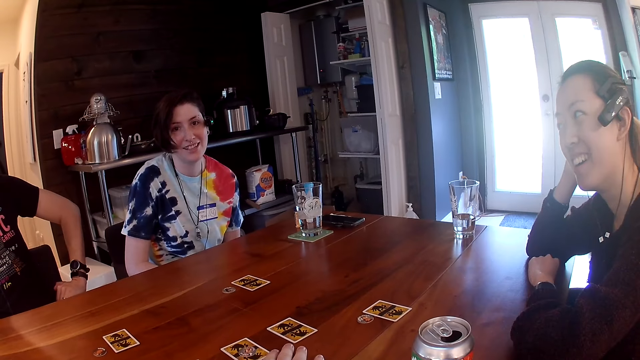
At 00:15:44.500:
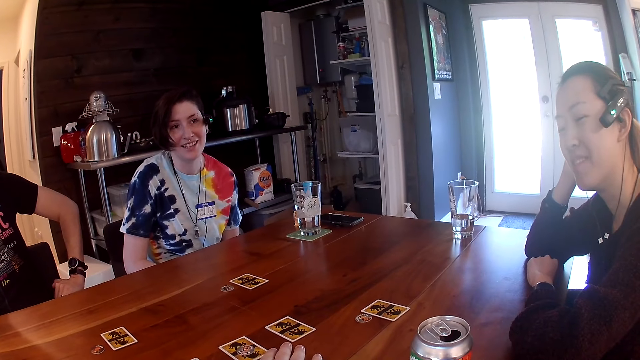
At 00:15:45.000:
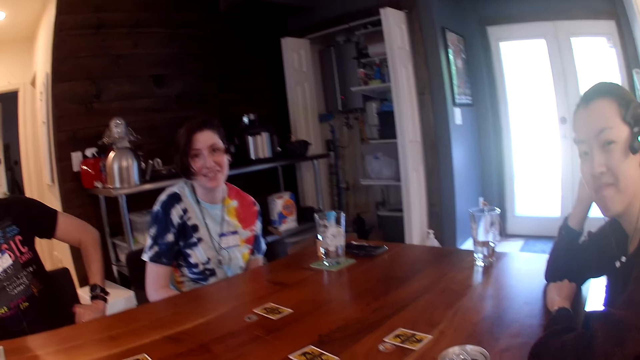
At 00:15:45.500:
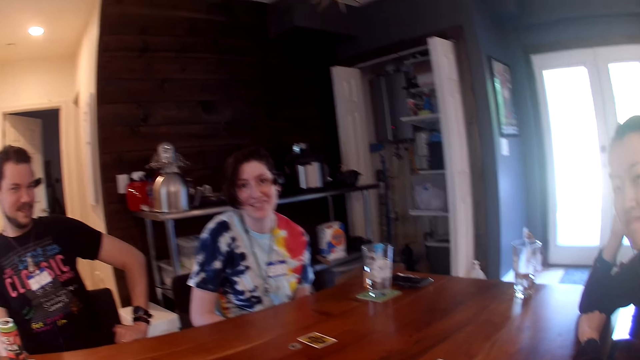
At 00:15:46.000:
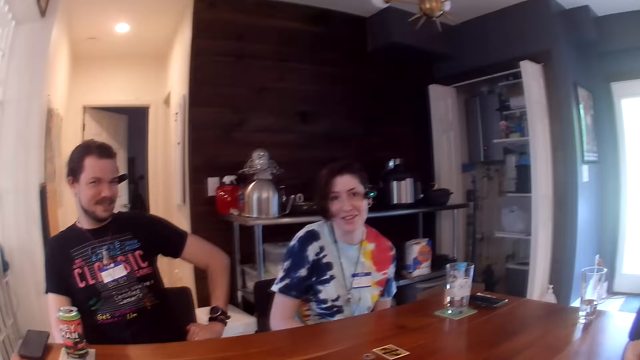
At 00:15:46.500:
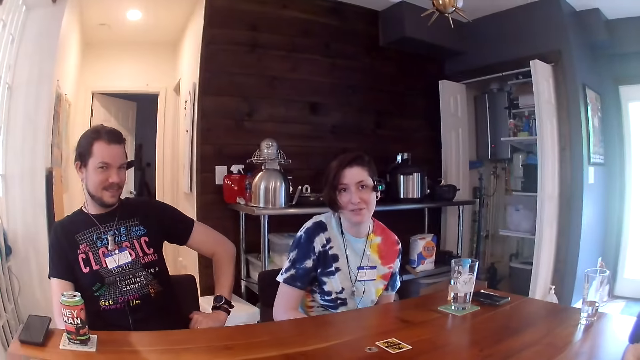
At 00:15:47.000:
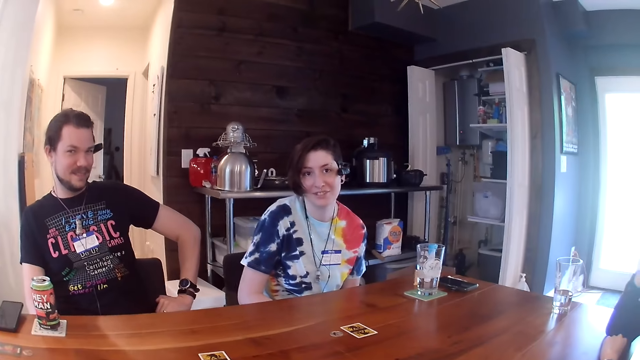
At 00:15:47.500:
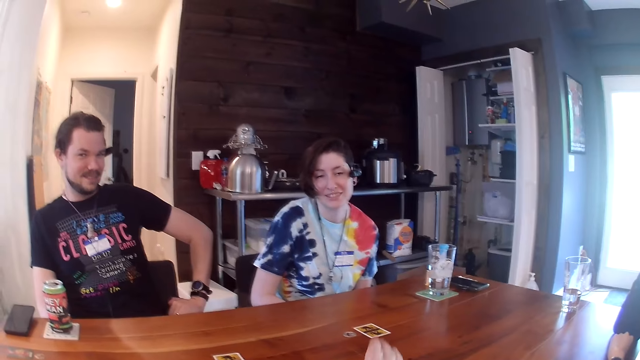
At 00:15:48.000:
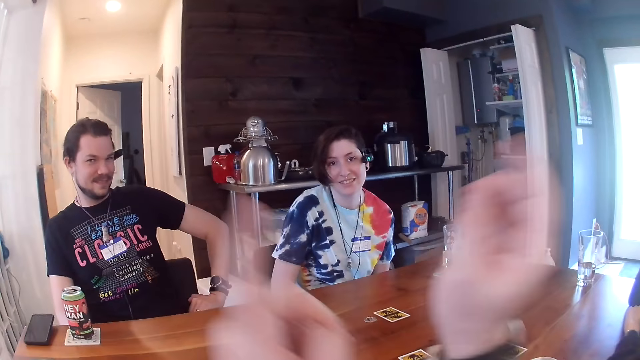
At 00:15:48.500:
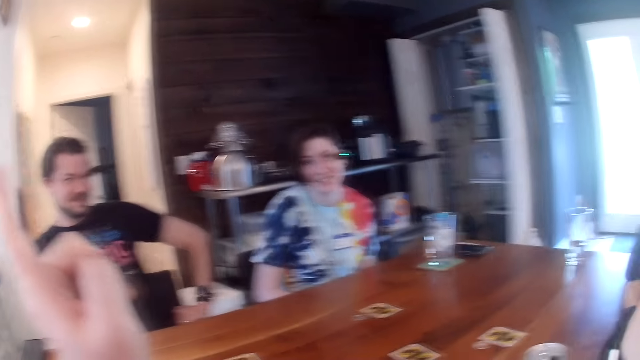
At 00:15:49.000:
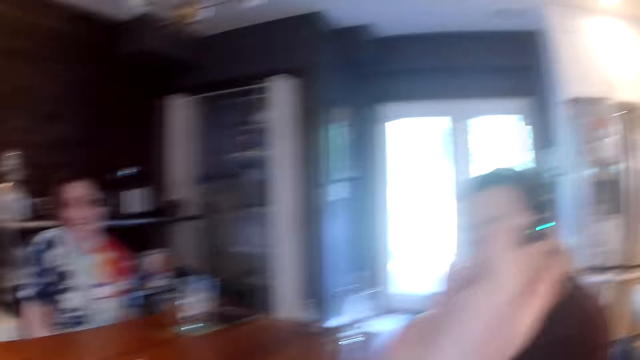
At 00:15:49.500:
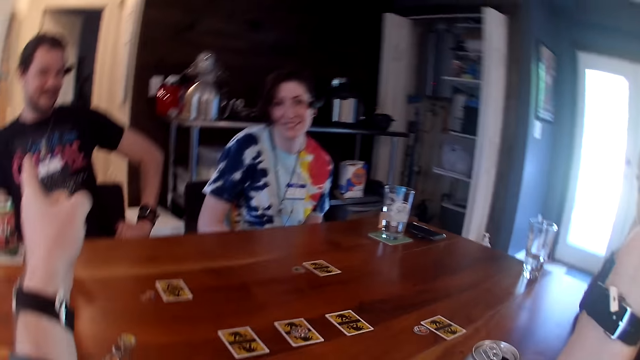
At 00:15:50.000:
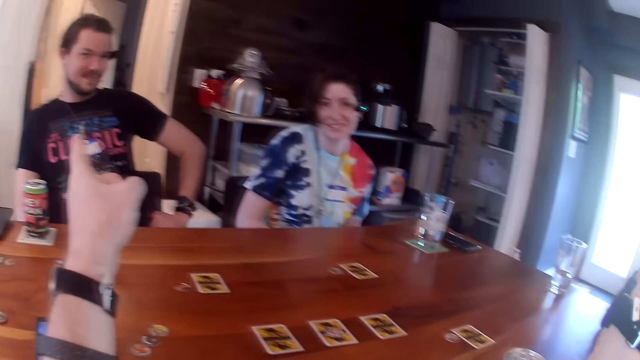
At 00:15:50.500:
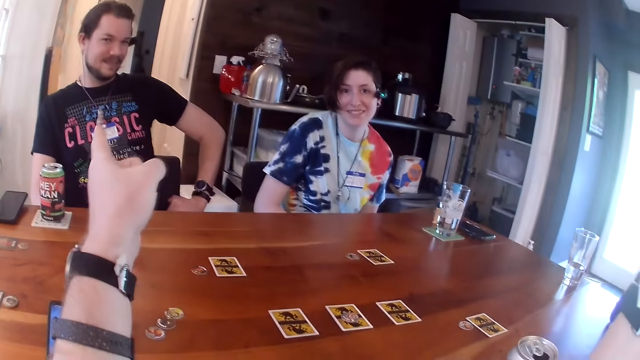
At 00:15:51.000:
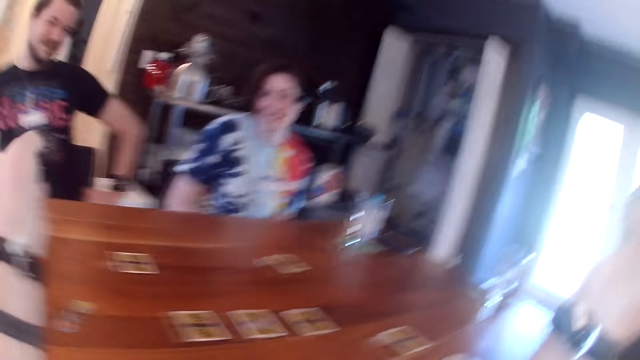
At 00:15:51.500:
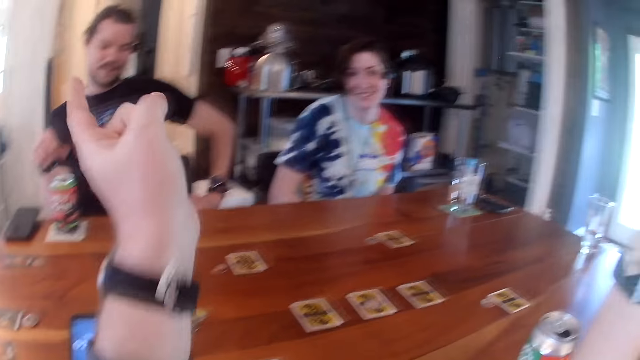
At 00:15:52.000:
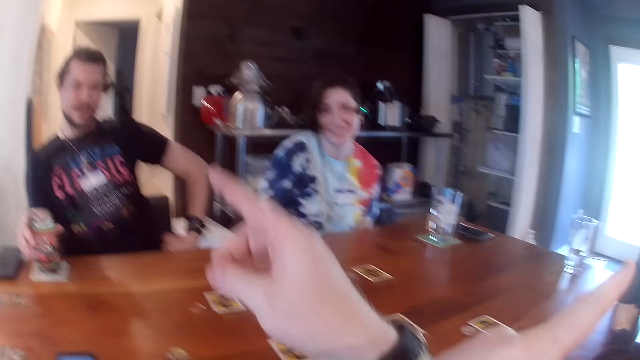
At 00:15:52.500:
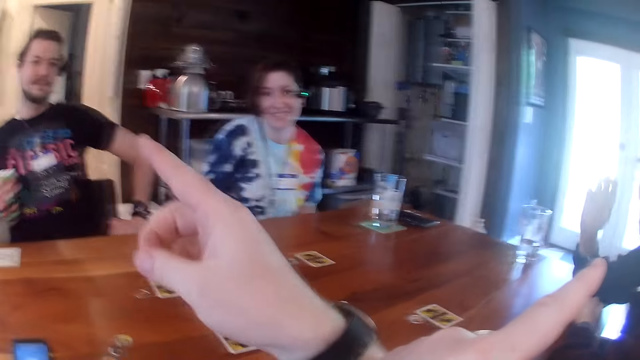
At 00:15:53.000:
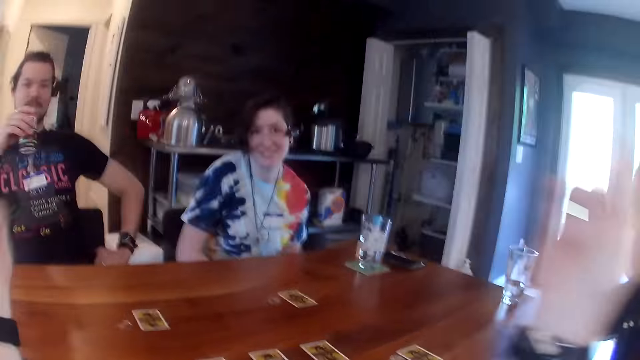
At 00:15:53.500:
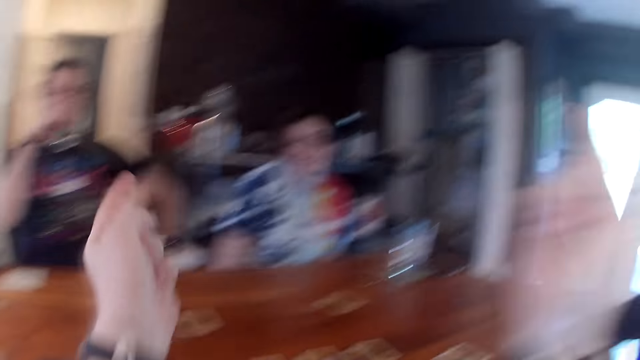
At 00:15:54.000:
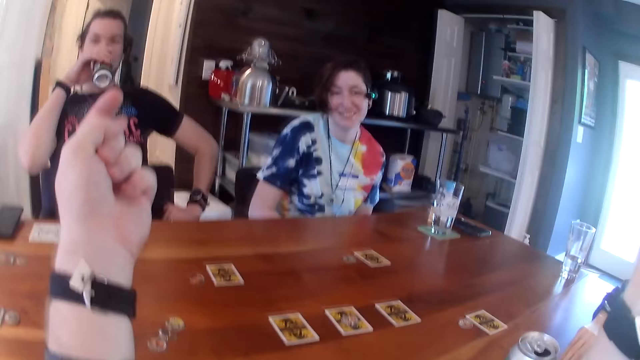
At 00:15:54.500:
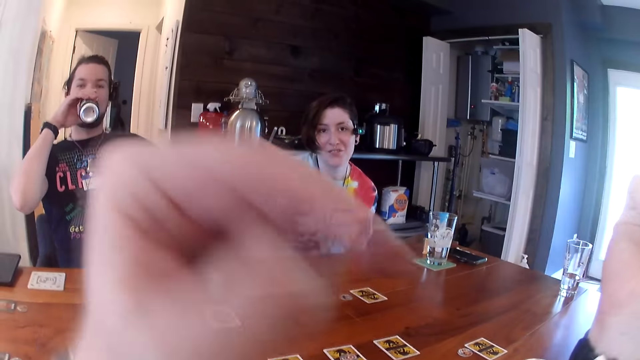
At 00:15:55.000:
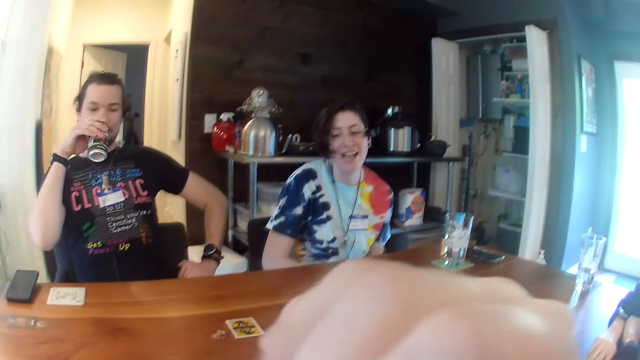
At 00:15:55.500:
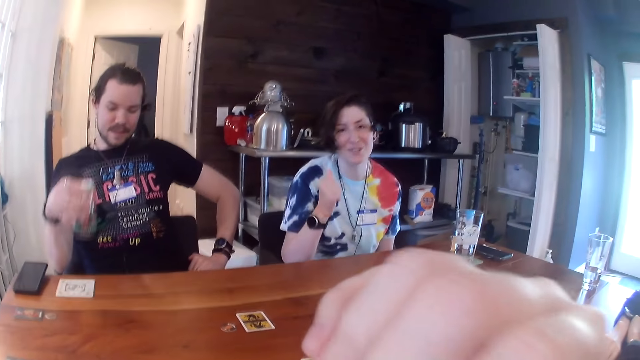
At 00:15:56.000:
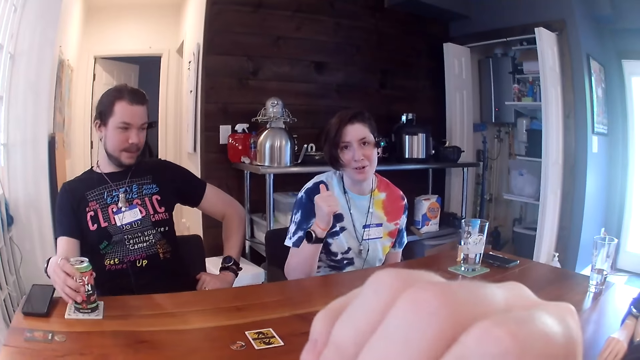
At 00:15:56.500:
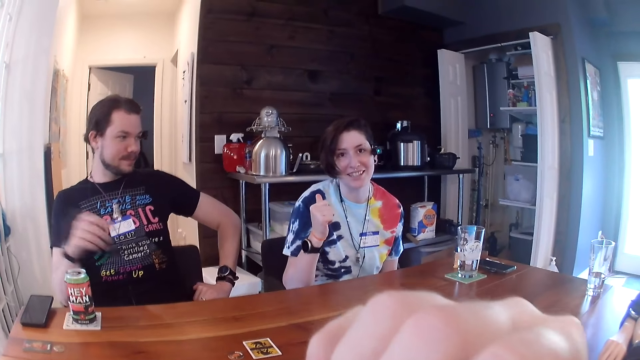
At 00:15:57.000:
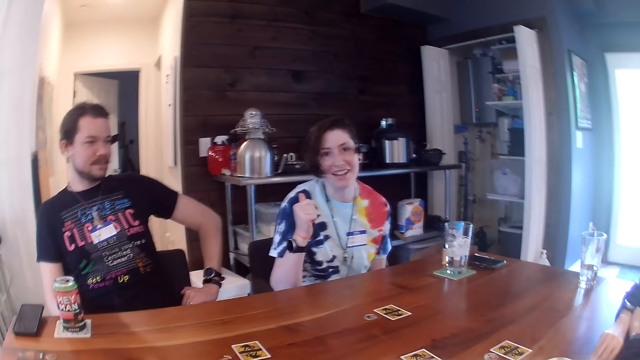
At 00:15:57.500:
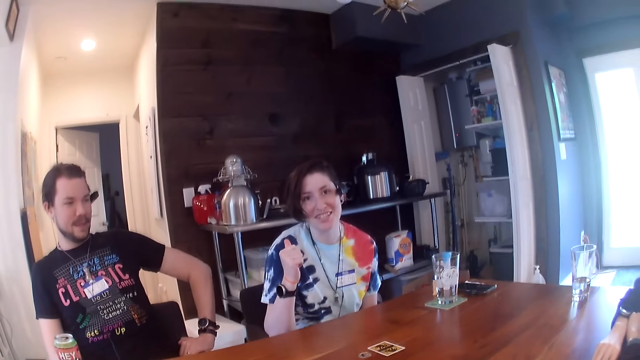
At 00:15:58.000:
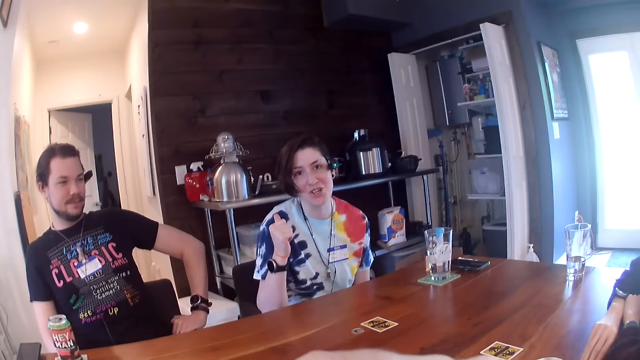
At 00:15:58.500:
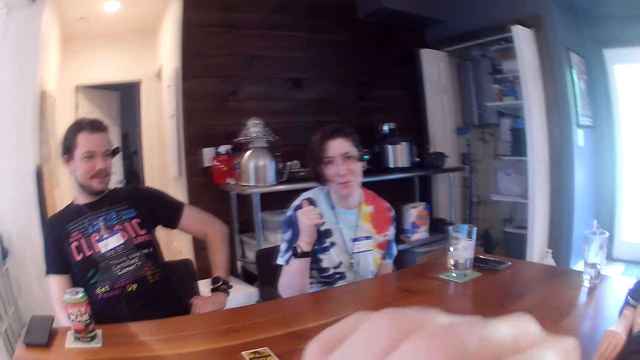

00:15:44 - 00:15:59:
The camera wearer does something. They move both hands. They point at something with the left hand. A man takes the can from the table with his right hand. The camera wearer points at something with the right hand. The man drinks from the can of beer in his right hand. The camera wearer moves both hands. They fold both hands. The man drops the can of beer in his right hand on the table. A woman moves the right hand. The man drops his hand.

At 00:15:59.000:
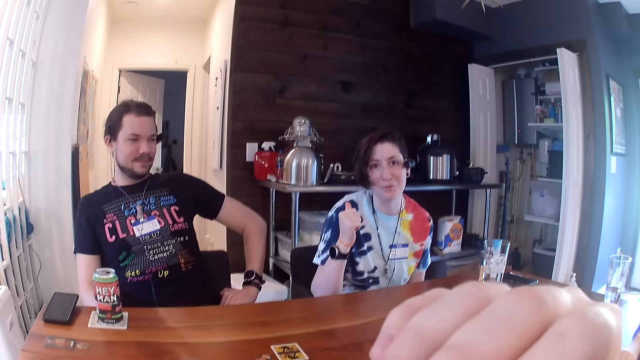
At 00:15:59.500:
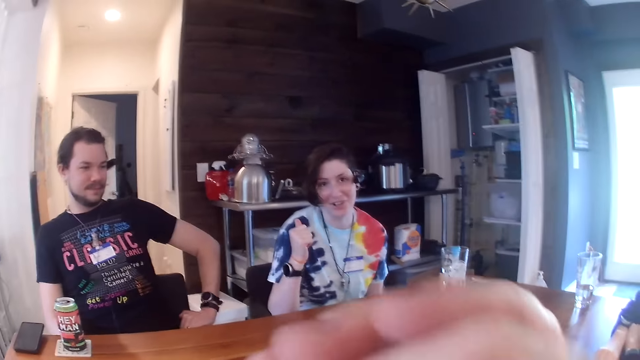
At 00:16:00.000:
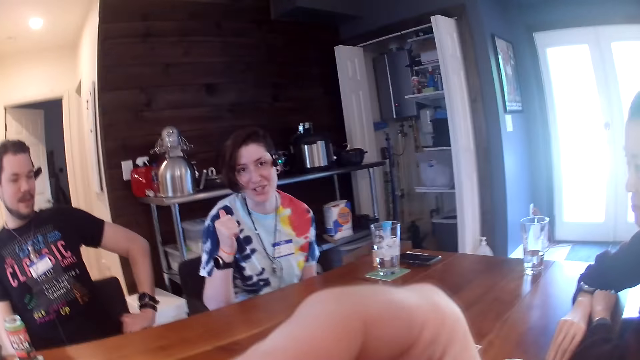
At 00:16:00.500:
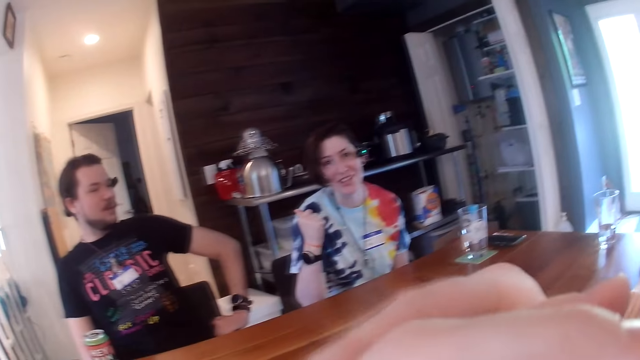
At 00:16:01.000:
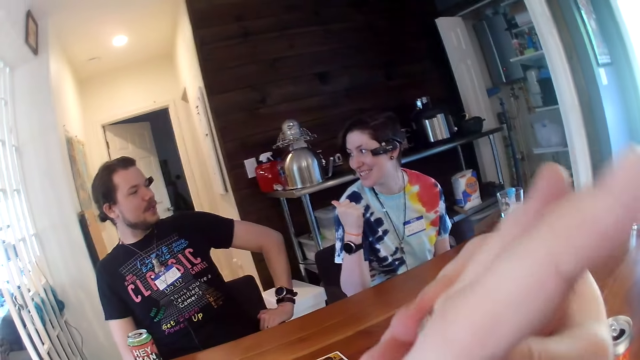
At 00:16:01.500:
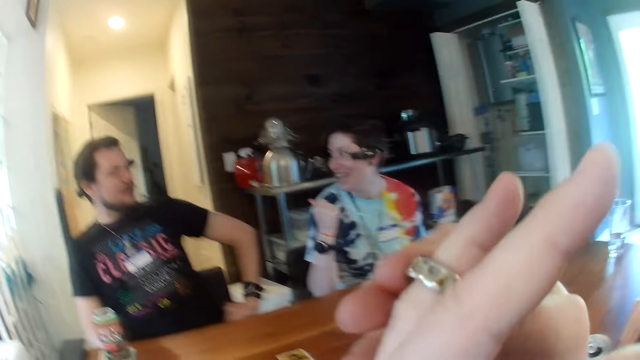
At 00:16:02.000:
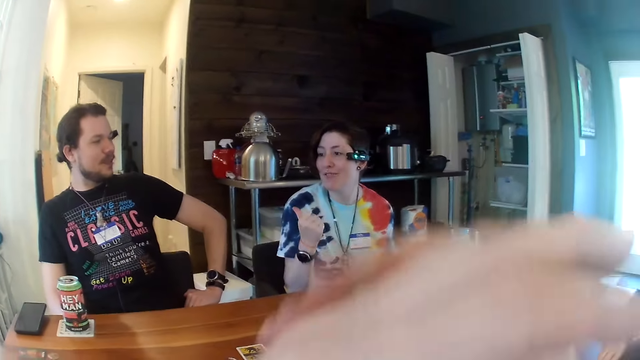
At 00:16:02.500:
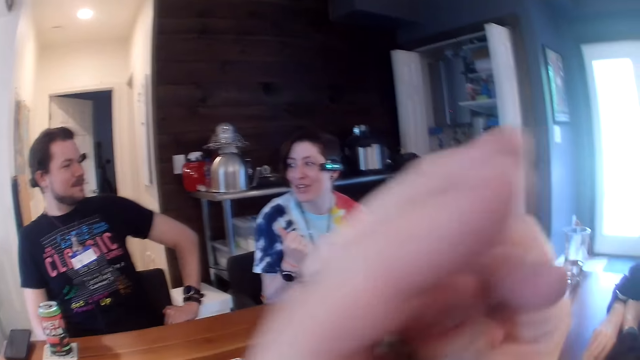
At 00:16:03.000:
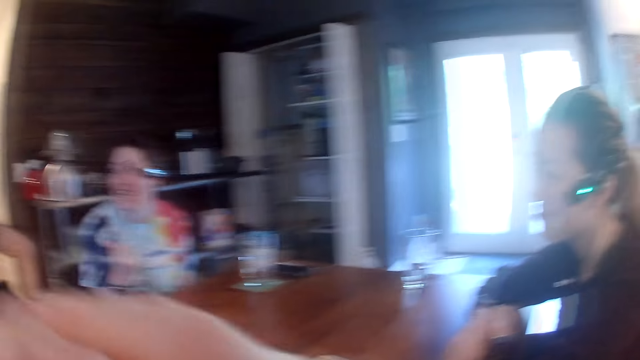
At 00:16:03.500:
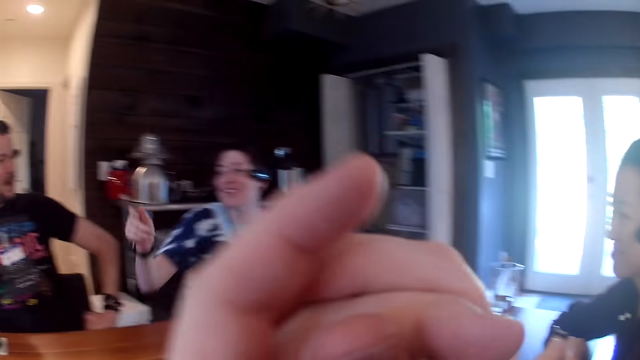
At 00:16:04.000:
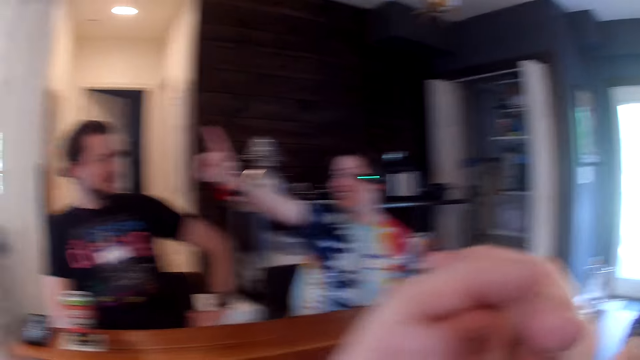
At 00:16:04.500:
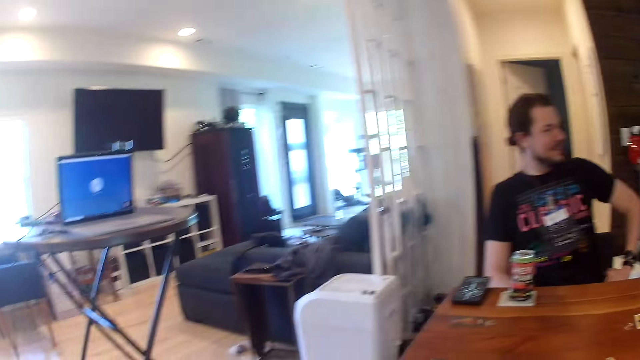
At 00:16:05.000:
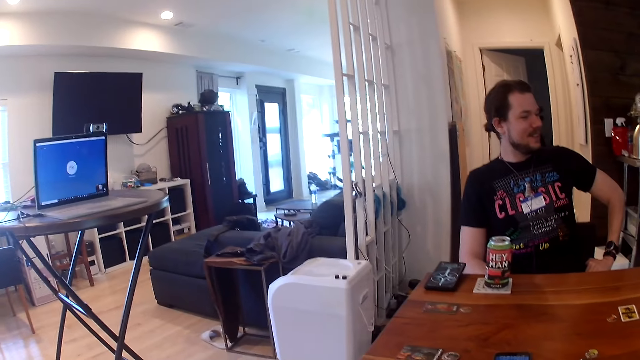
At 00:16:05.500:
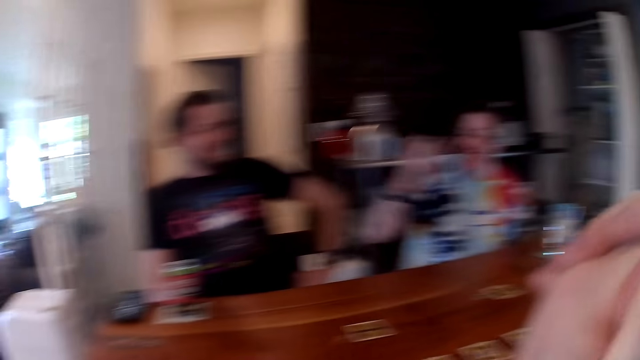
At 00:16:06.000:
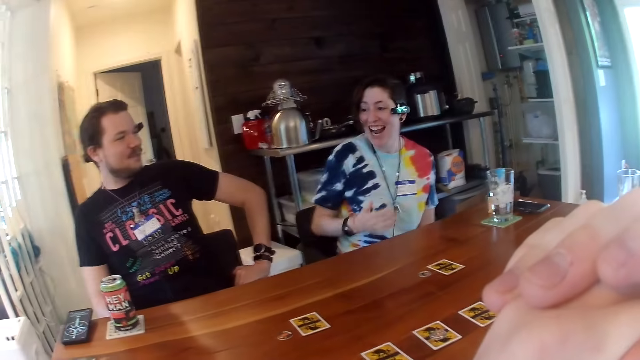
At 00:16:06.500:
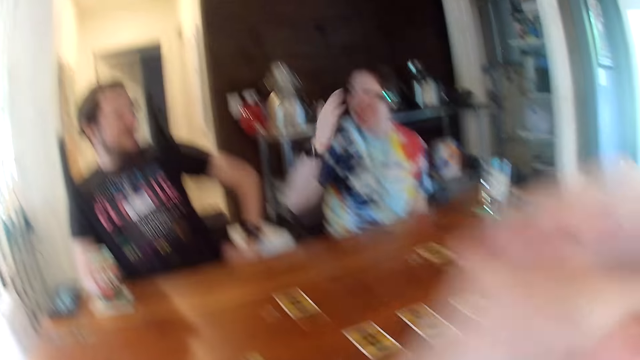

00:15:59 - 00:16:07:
The camera wearer does something. They do something with the right hand. They move a ring from the left finger with the right hand. They move a hand. A woman points at something. The camera wearer looks around. The woman moves a hand.
